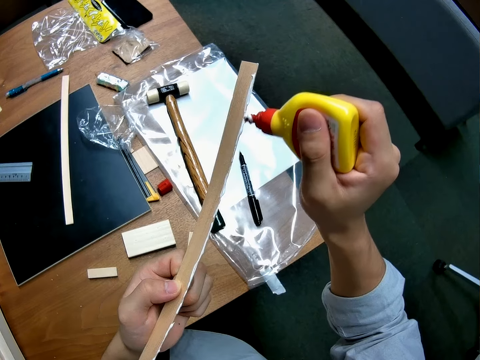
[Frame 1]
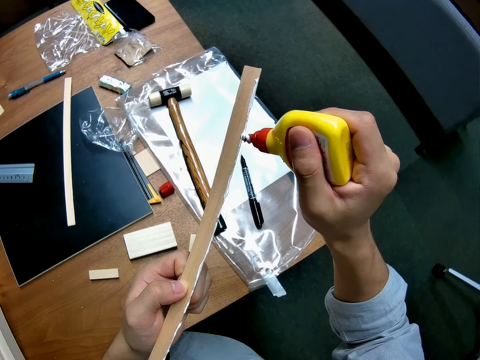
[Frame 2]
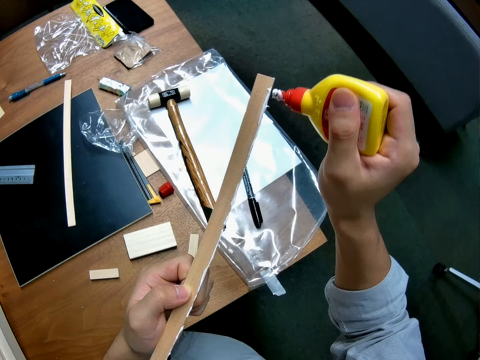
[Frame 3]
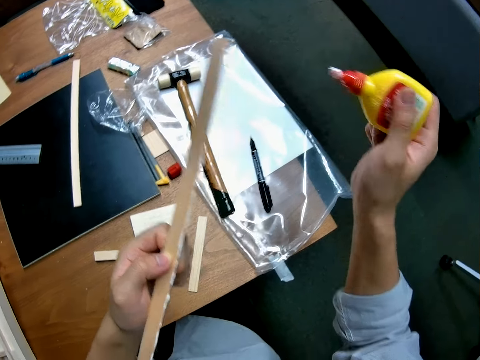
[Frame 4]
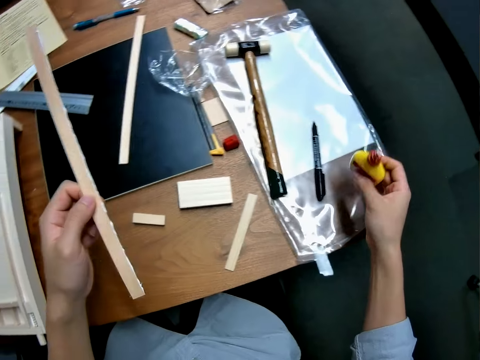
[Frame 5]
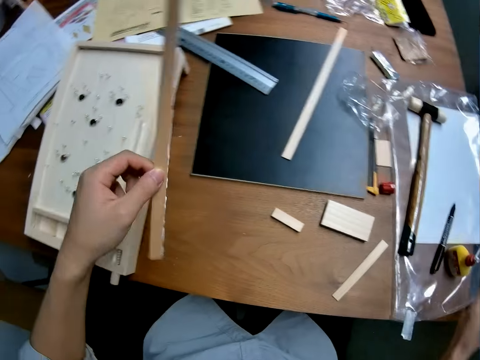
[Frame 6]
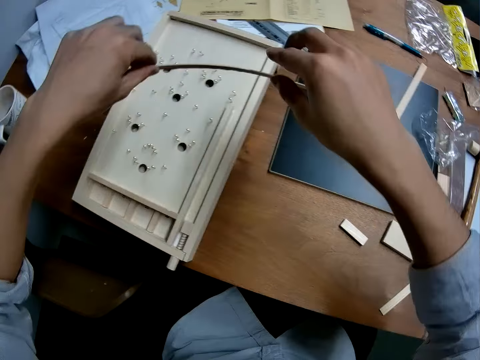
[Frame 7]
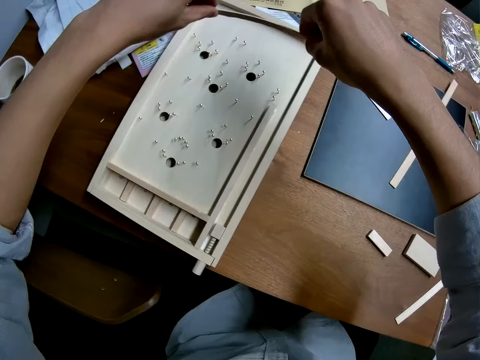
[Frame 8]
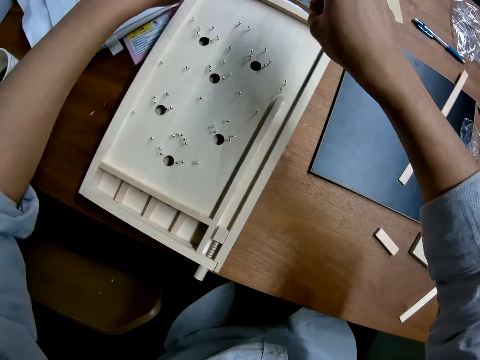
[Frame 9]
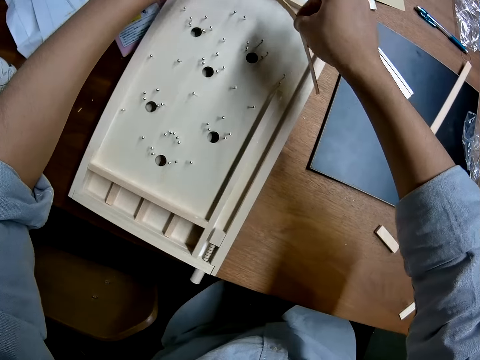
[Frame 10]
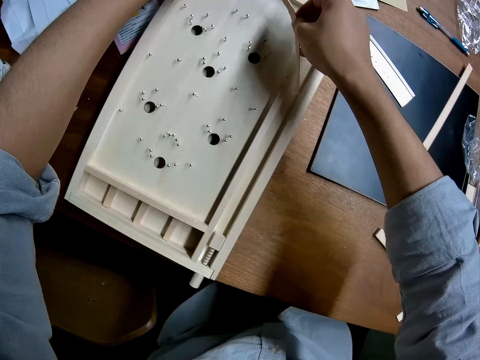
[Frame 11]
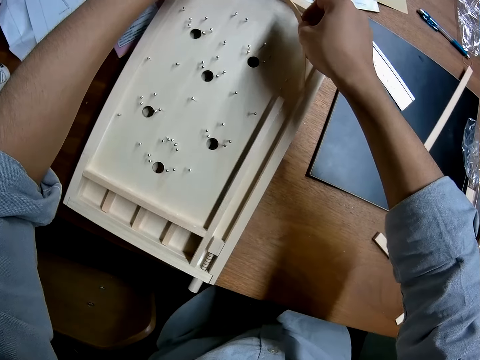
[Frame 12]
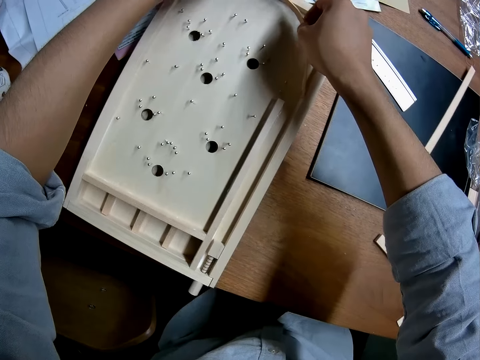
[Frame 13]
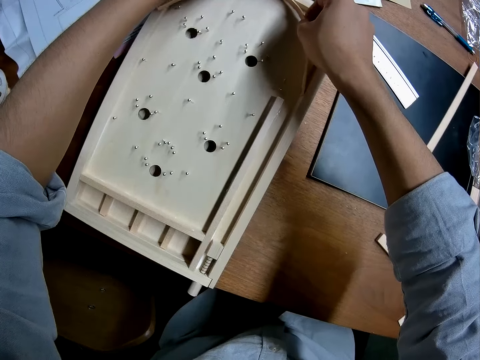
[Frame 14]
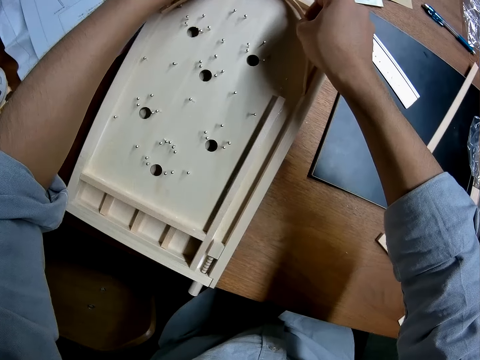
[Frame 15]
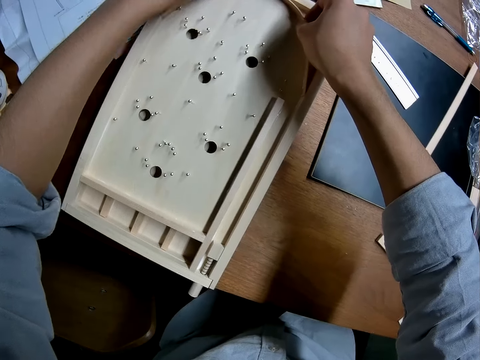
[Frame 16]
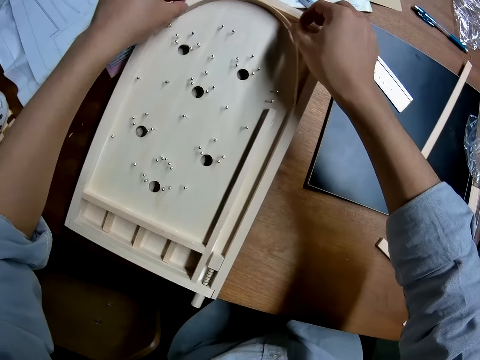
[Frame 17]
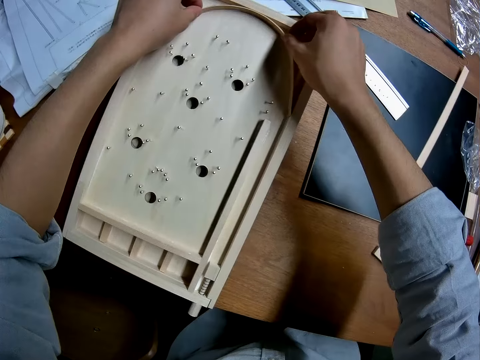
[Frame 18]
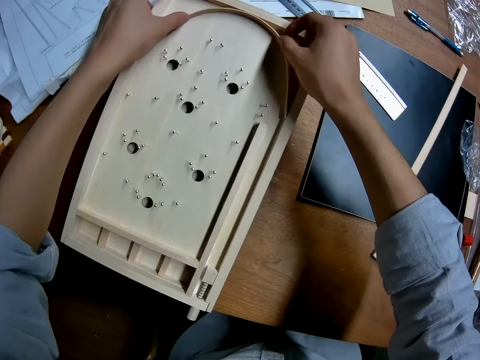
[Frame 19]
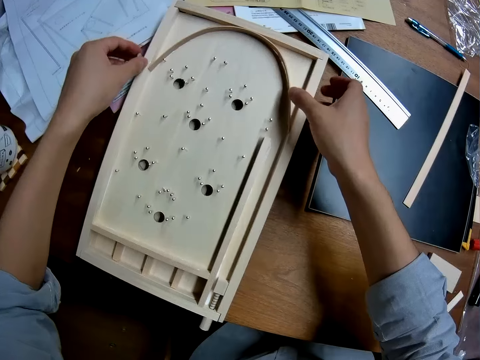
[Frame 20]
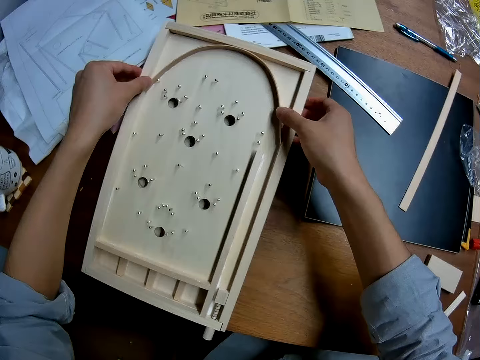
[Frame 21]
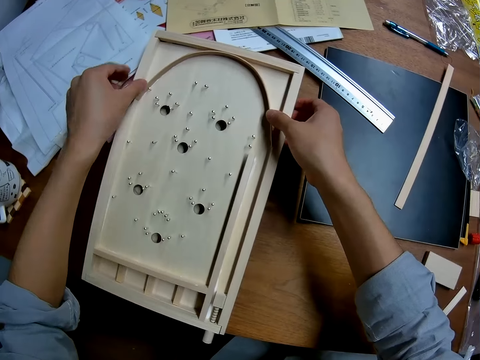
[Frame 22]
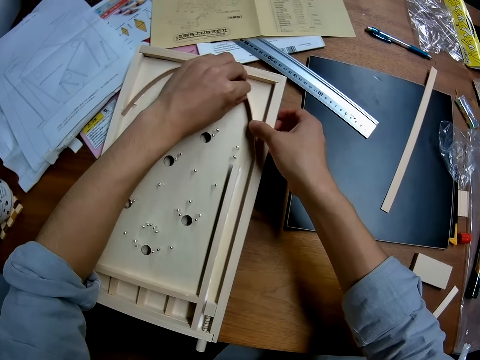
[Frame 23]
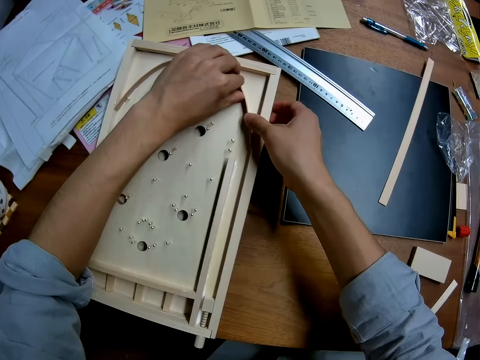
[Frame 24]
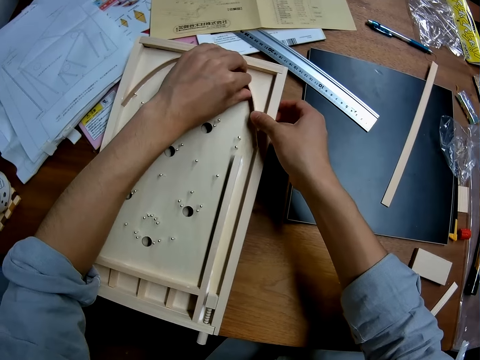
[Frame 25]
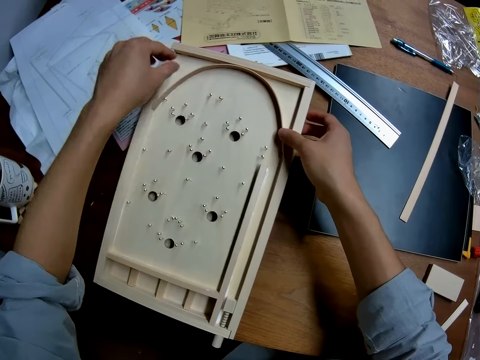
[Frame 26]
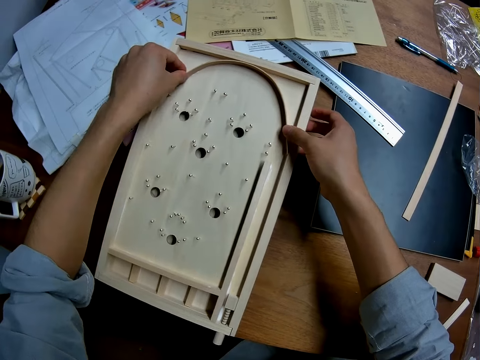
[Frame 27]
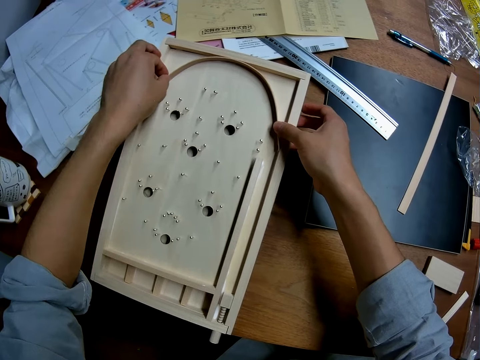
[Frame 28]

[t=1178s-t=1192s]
The camera wearer drops the glue container on the table. They bend the stick into the craft. They adjust the stick in the craft.

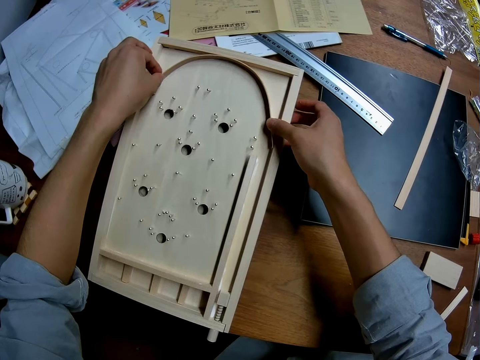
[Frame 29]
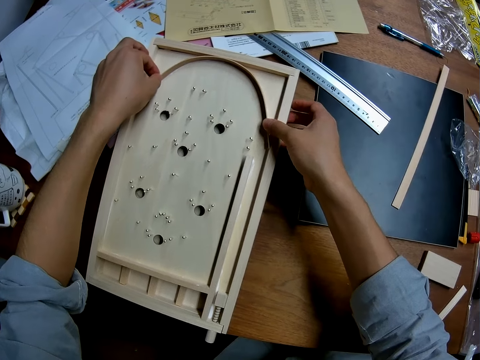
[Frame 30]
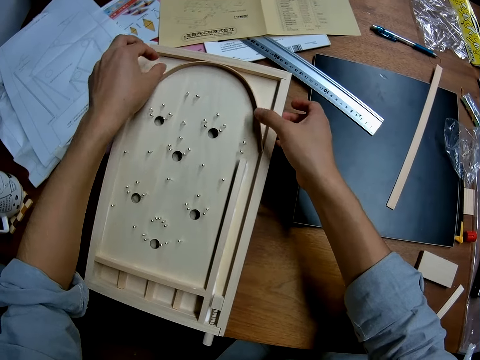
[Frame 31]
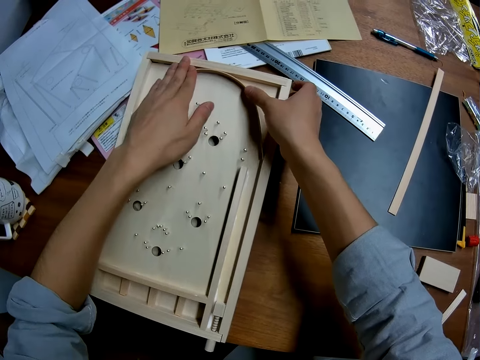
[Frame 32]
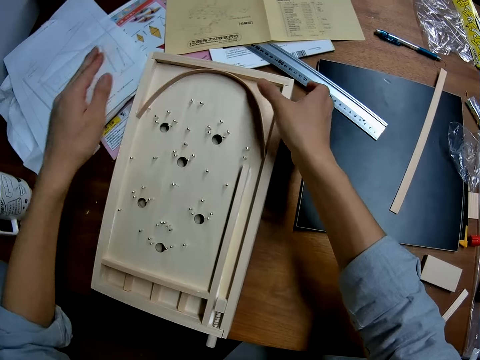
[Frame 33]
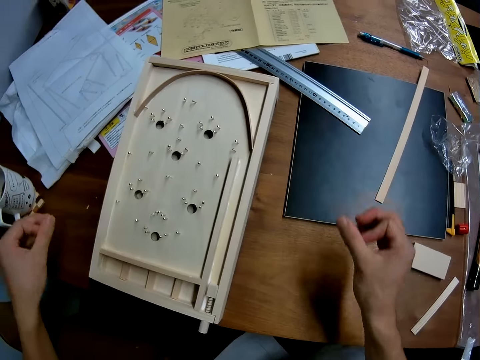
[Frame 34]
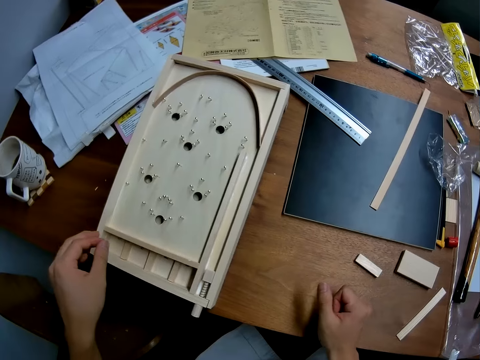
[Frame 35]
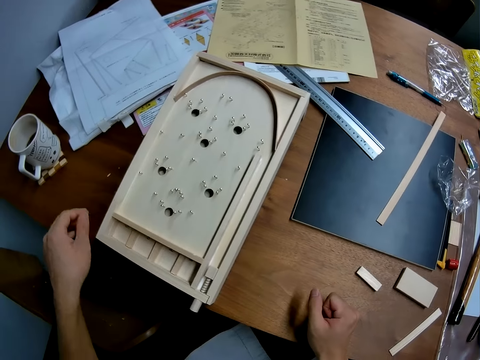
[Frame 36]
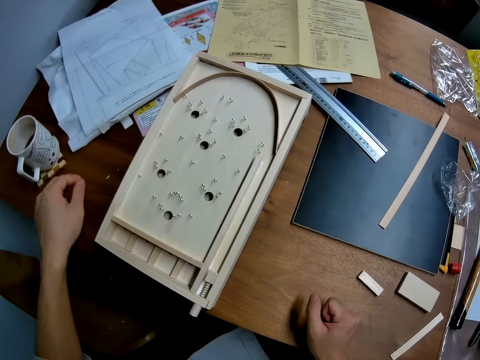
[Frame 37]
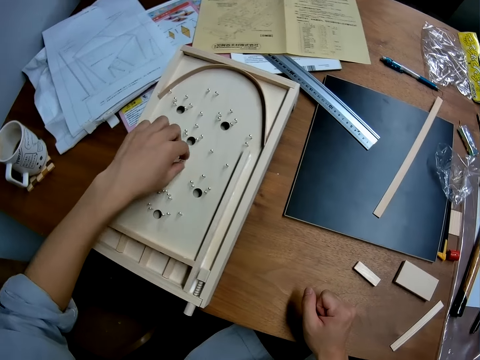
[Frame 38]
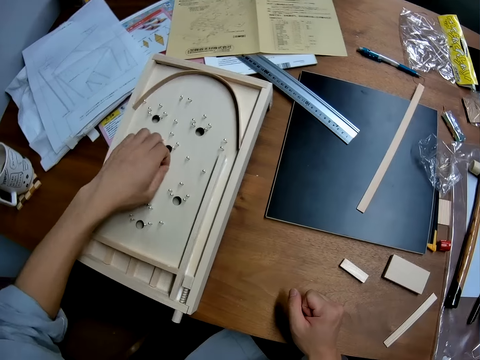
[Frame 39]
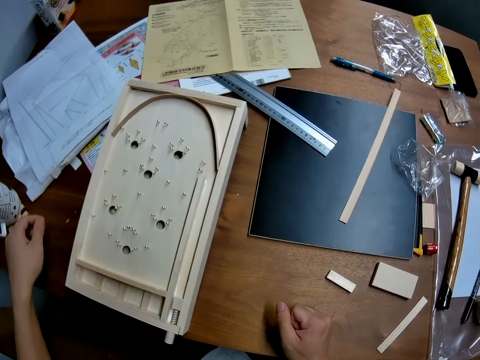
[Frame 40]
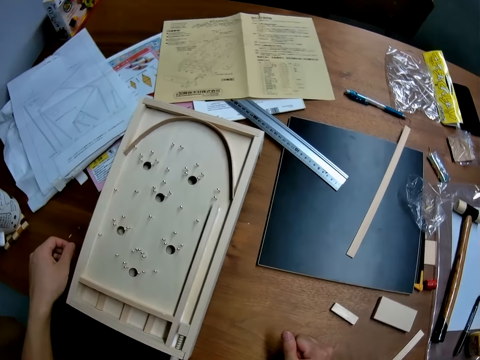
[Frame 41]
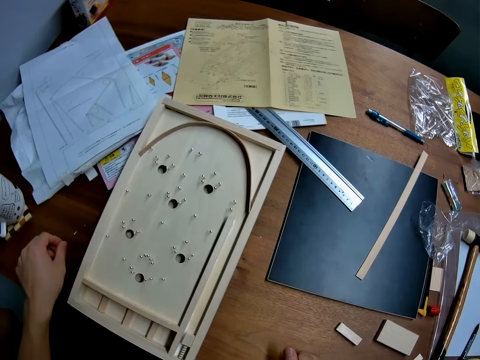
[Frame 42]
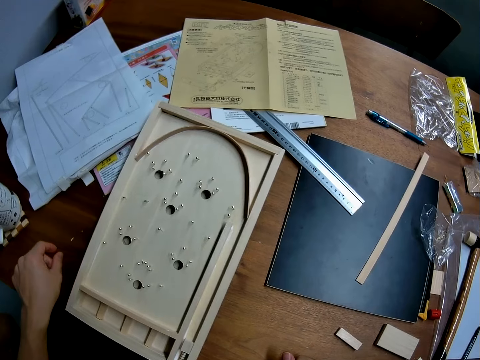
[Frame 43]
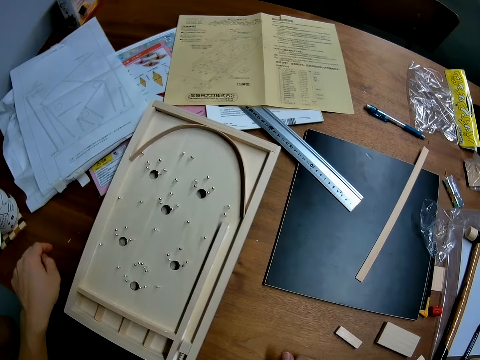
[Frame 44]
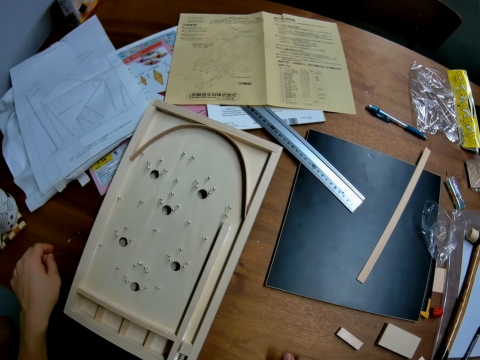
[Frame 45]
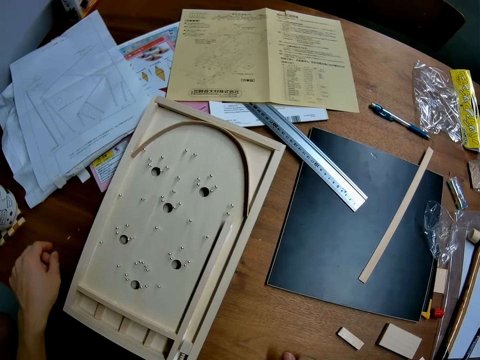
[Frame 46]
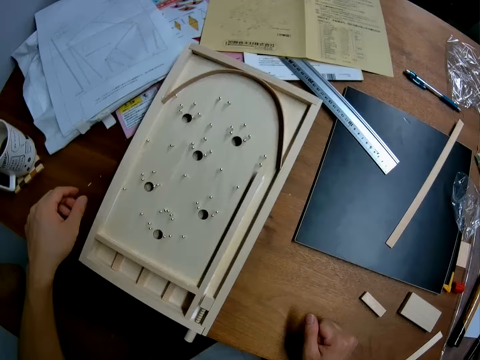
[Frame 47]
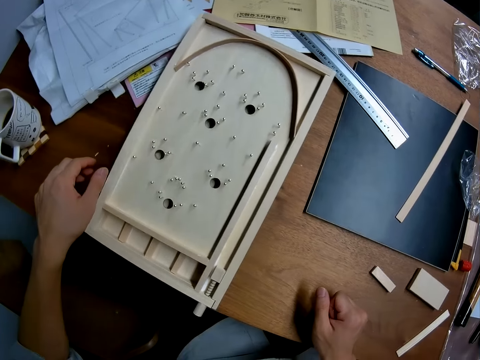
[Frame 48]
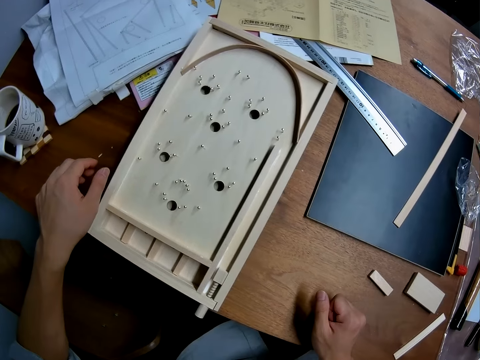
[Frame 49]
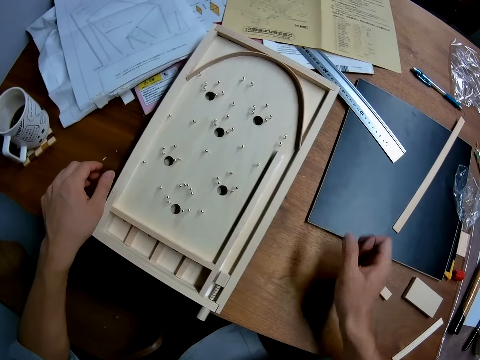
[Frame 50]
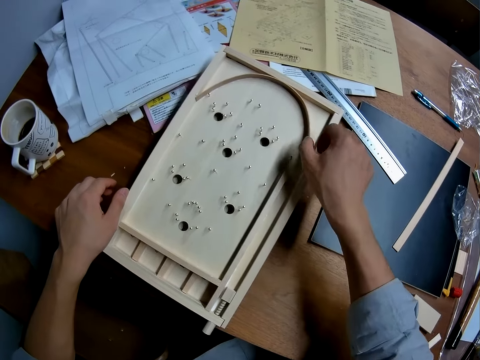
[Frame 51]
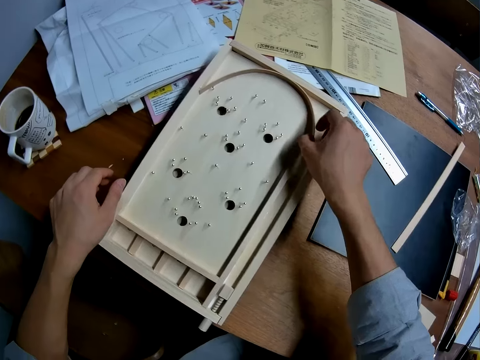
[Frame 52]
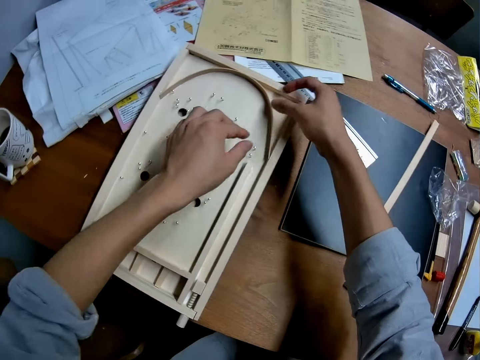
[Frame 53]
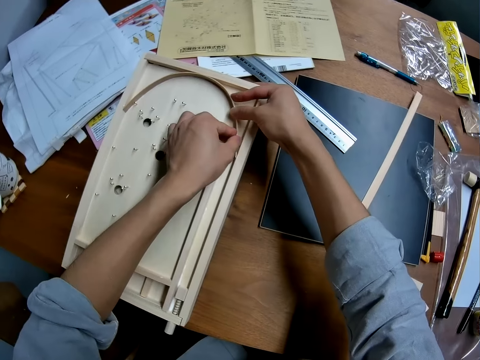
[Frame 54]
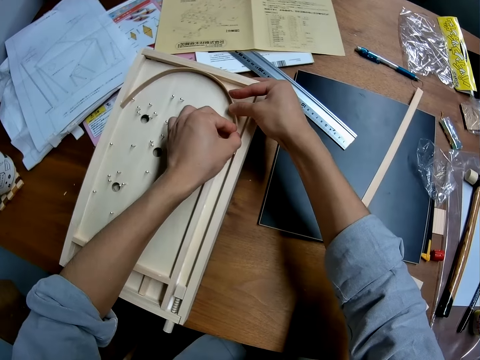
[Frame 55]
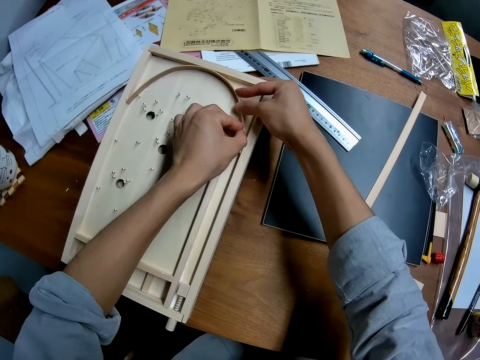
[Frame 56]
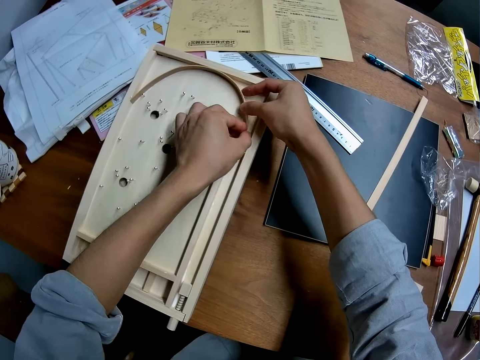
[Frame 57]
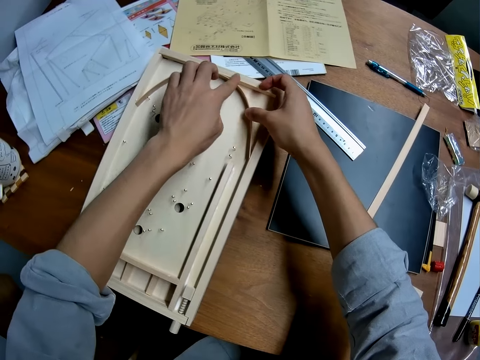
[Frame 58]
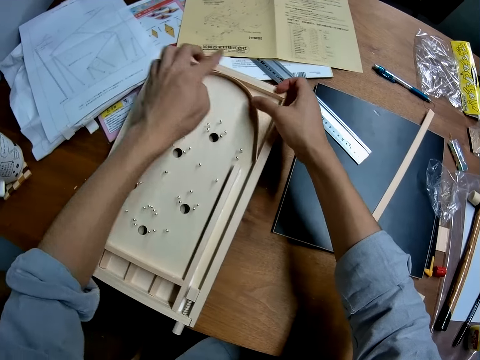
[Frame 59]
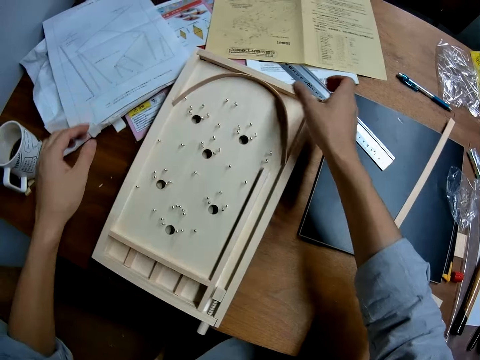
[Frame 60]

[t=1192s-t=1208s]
The camera wearer stands on the floor. He removes a particle from the craft with his left hand. He stands on the floor. He adjusts the stick in the craft with his hands. He holds a piece of wood in the pinball board.
